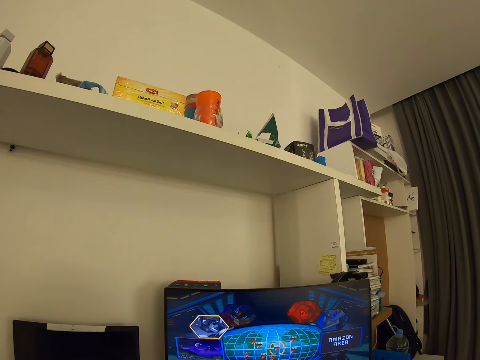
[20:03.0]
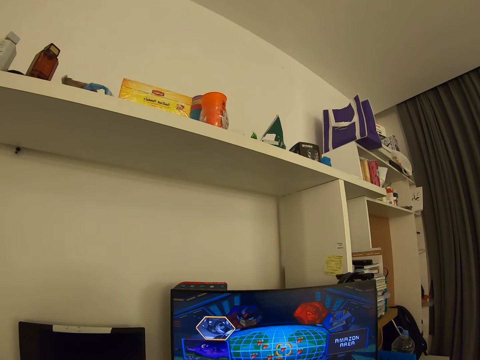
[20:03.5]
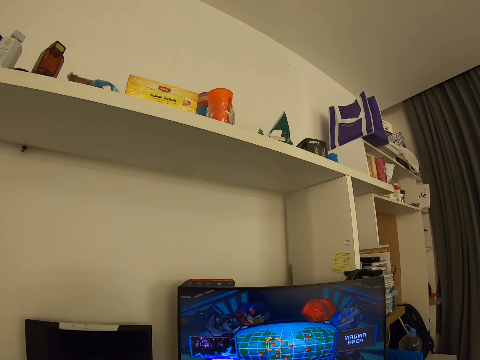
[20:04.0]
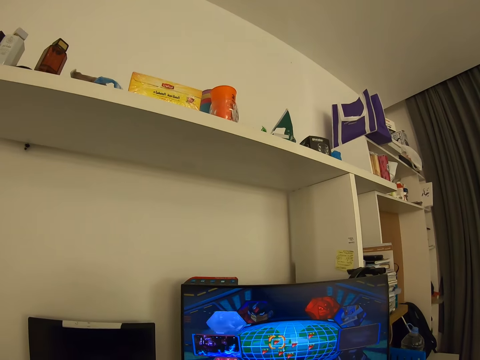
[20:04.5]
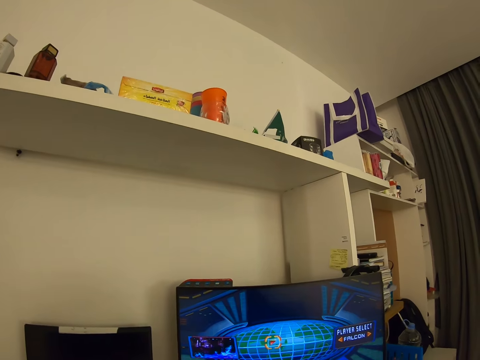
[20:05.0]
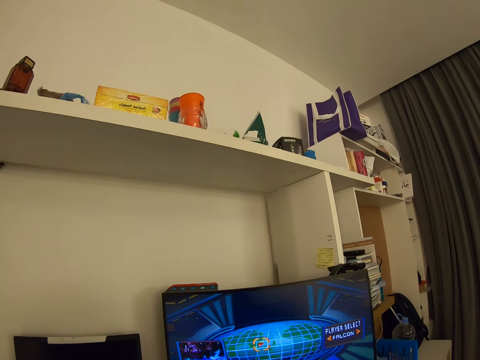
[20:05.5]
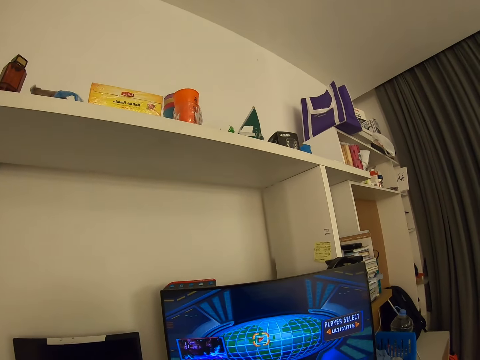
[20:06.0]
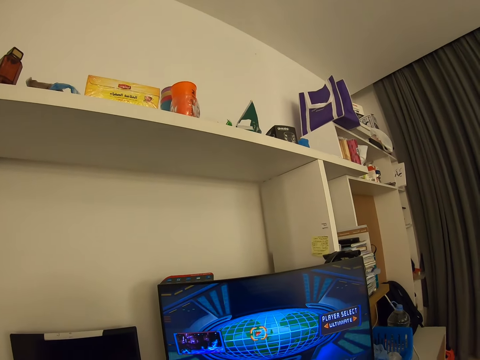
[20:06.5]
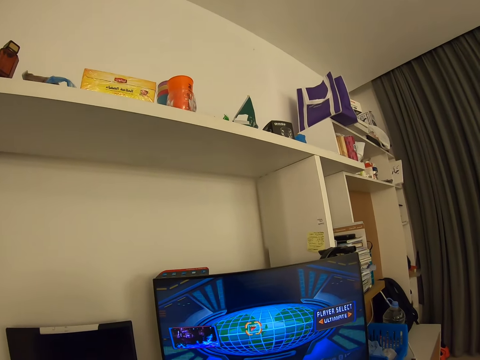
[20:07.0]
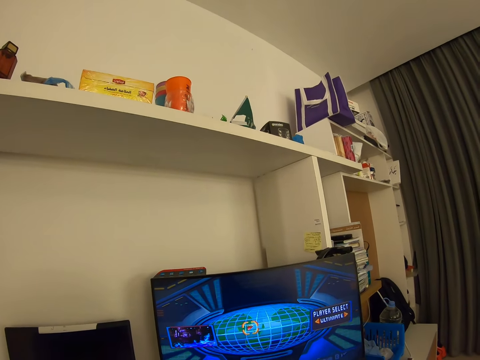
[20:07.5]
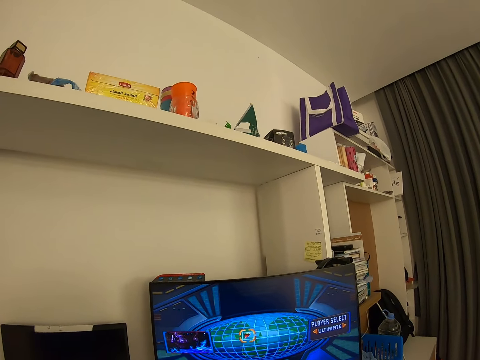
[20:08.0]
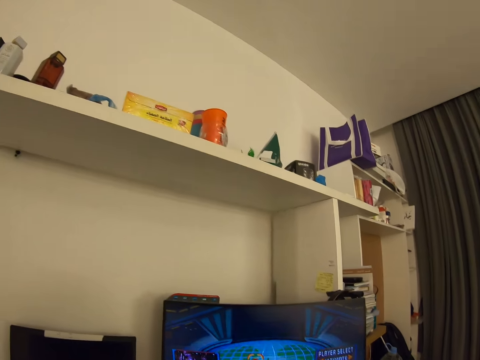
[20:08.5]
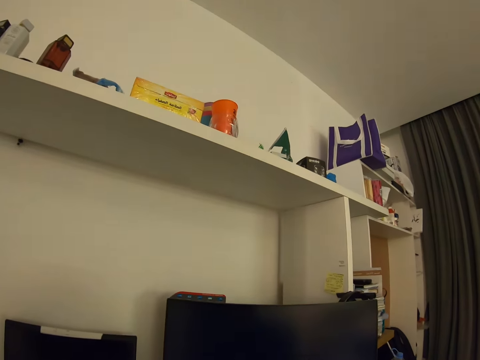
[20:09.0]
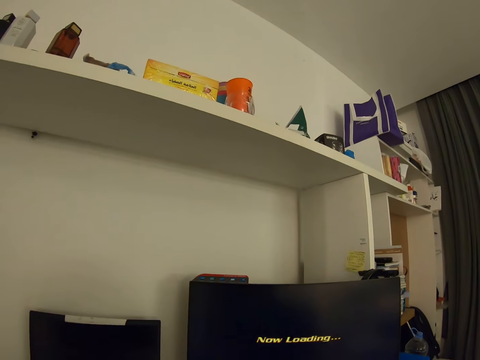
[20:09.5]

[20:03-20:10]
The camera wearer plays a game on the computer.

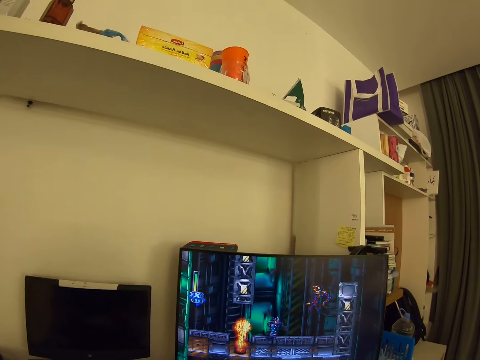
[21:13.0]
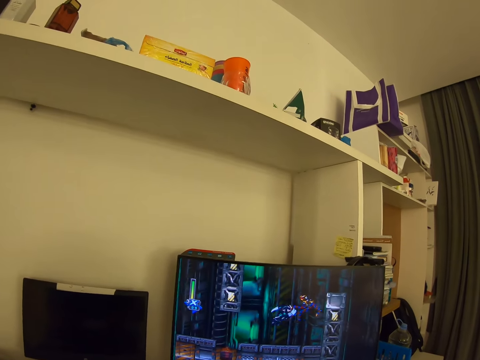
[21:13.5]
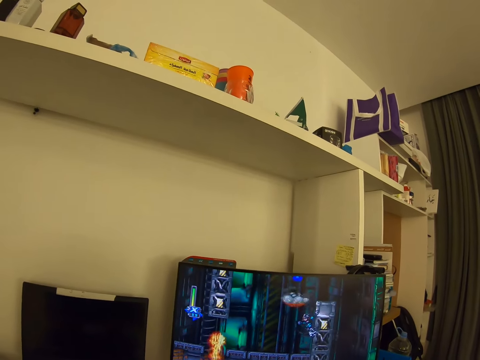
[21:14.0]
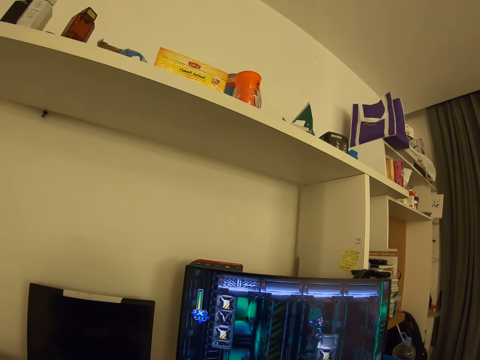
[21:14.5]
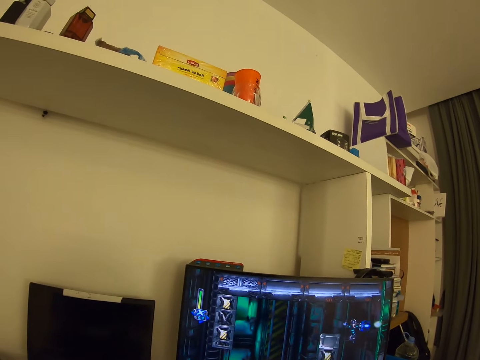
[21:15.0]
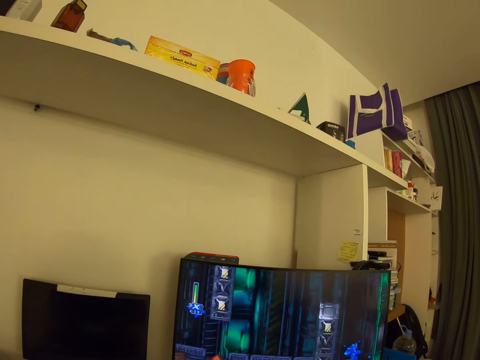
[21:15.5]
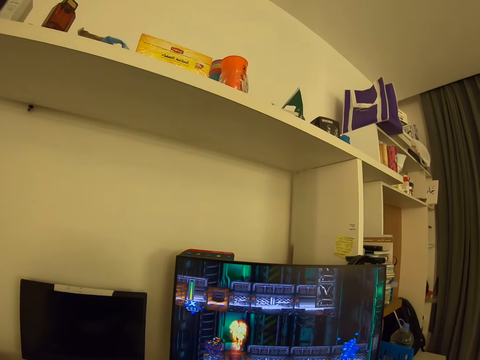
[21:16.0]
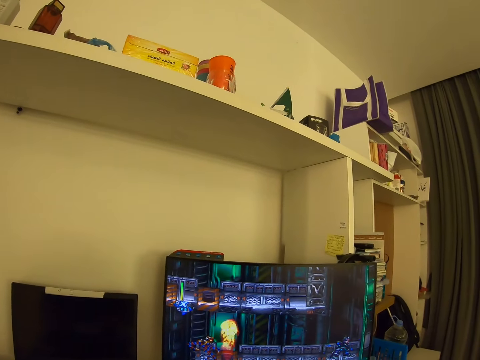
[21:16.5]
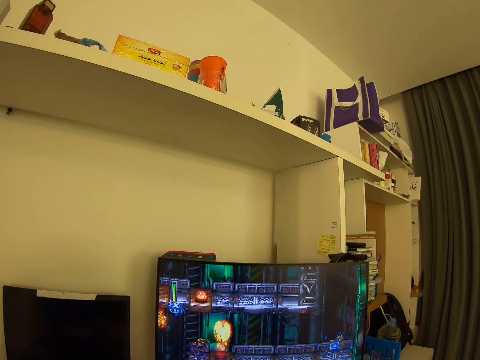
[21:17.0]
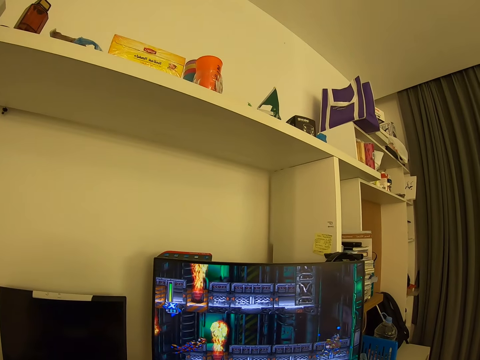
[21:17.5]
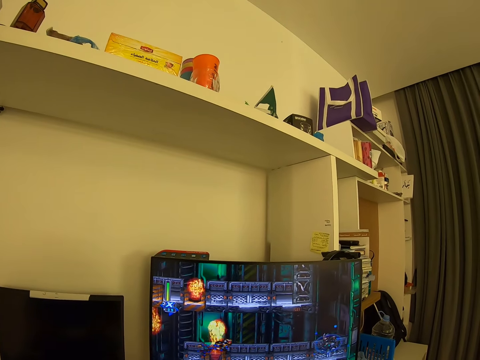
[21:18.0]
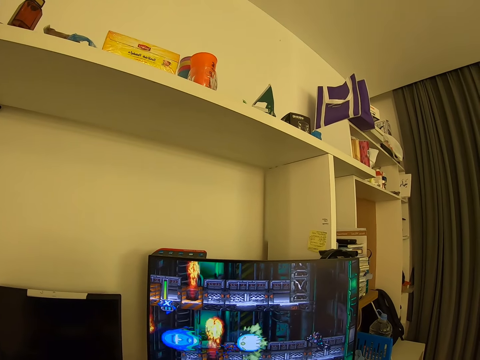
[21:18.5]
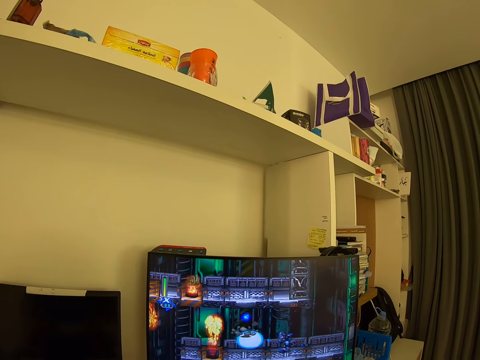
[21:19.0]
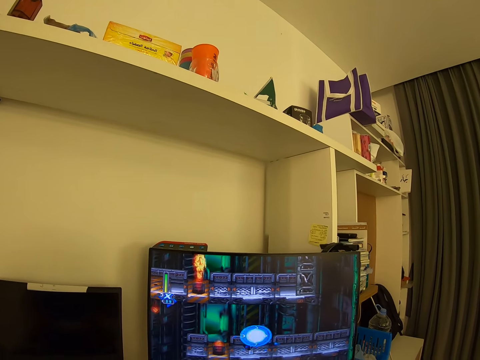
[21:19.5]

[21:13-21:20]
The camera wearer plays a game on the computer.

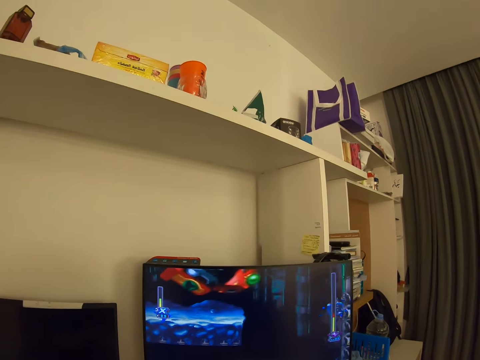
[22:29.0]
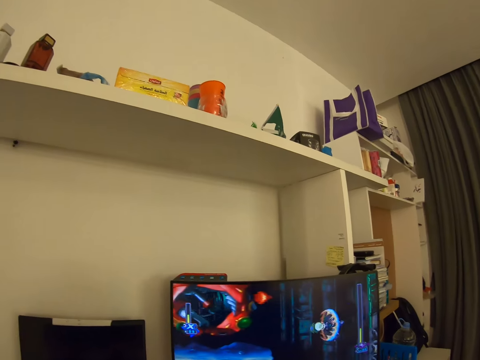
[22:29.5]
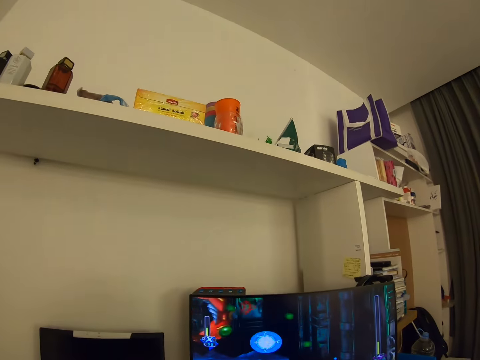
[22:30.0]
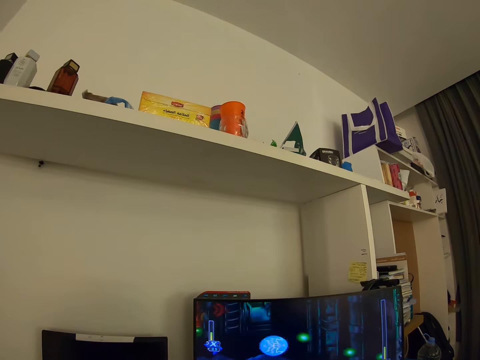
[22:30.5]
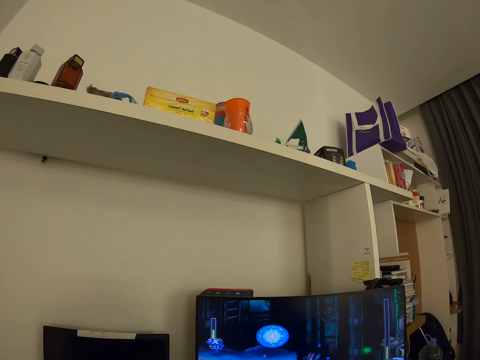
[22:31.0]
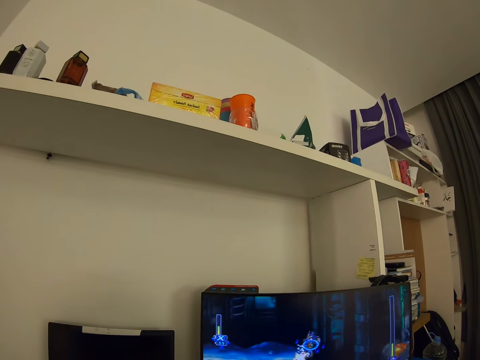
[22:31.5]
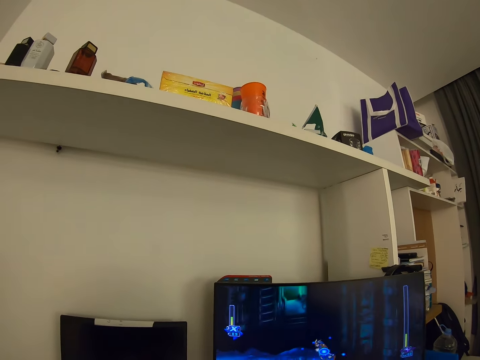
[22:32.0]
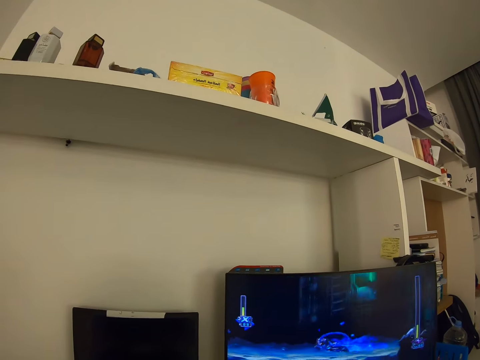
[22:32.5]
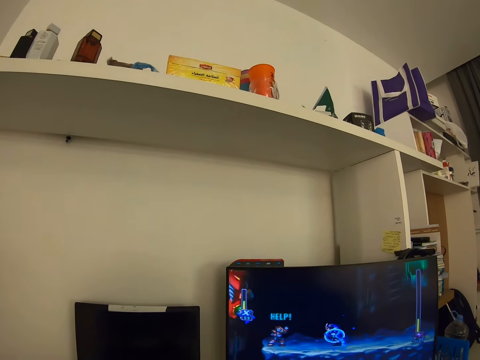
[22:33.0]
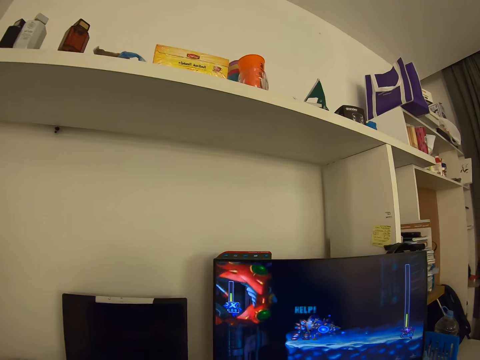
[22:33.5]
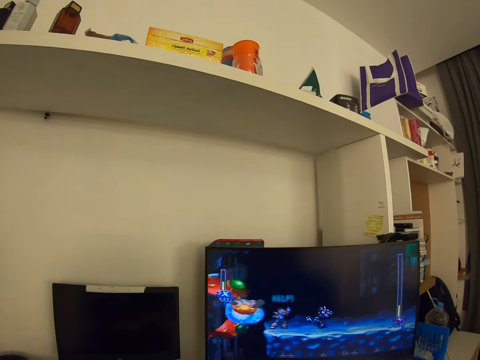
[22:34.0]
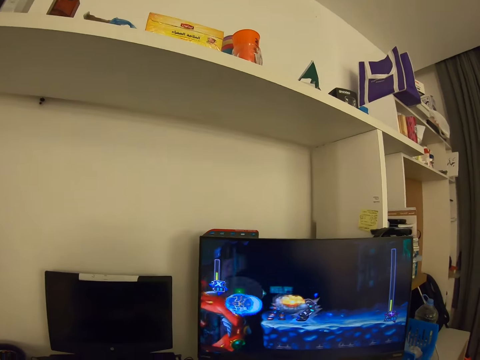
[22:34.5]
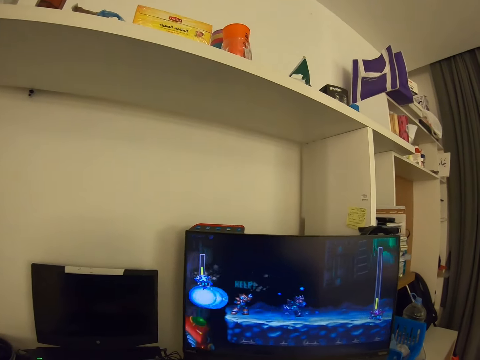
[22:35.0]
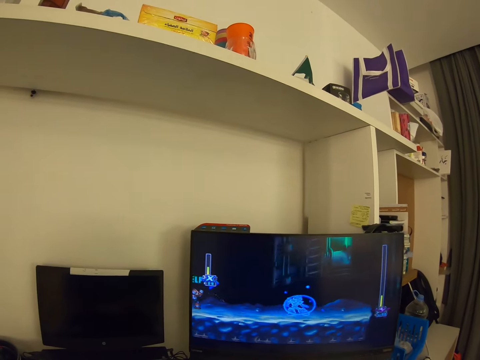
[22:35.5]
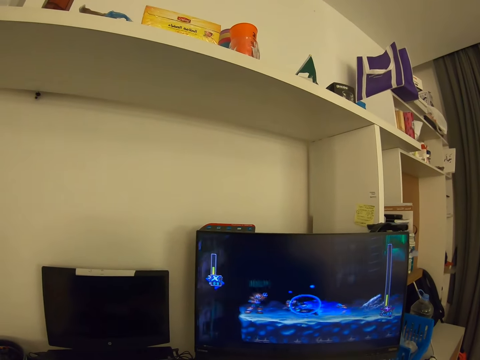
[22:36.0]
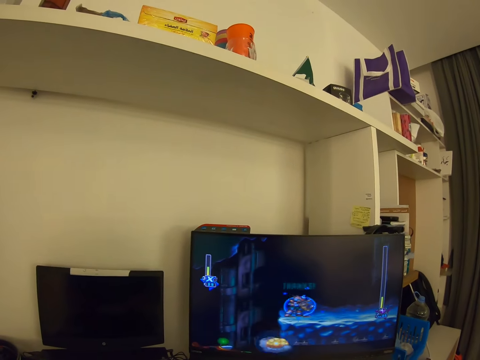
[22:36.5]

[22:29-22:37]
The camera wearer plays a game on the computer.

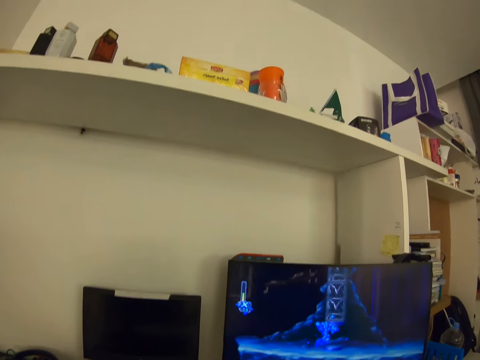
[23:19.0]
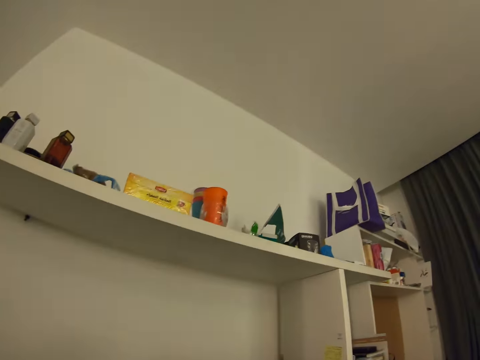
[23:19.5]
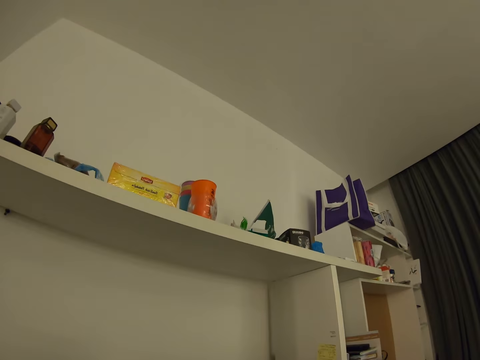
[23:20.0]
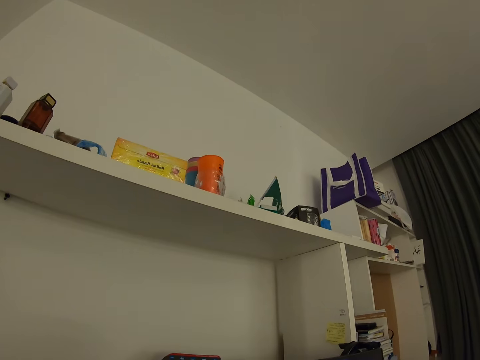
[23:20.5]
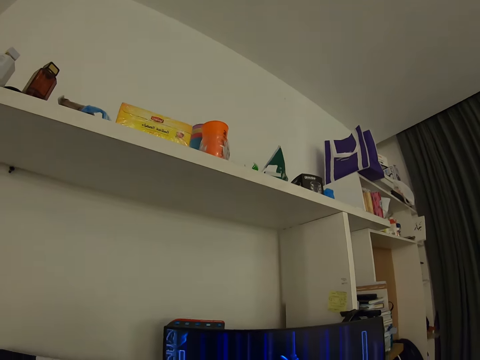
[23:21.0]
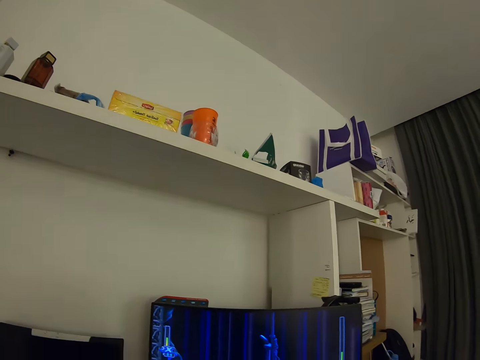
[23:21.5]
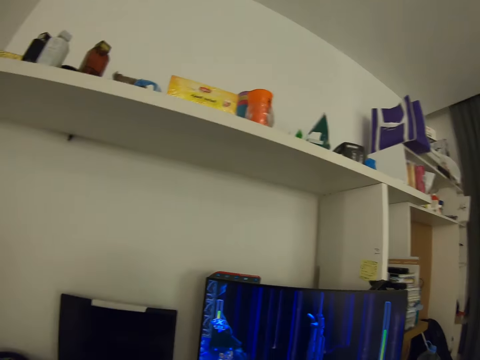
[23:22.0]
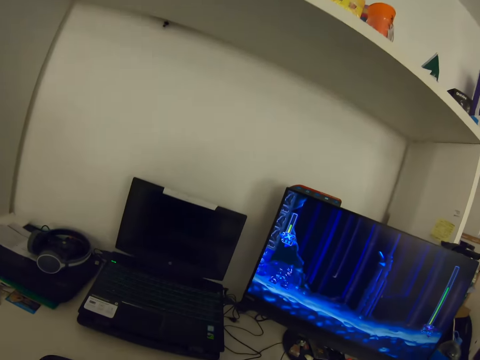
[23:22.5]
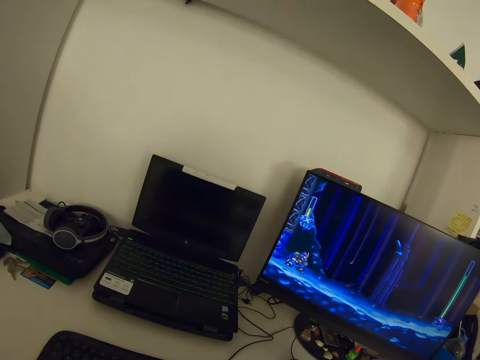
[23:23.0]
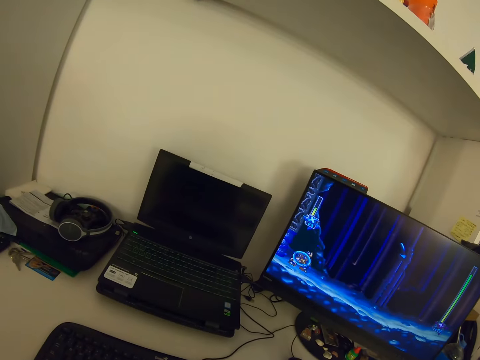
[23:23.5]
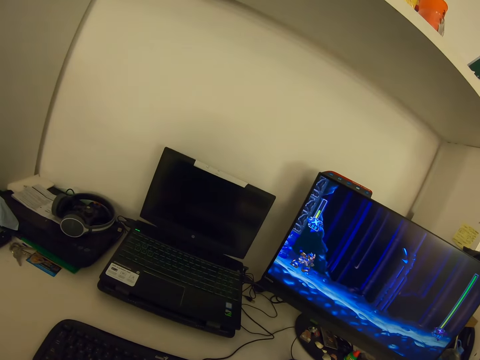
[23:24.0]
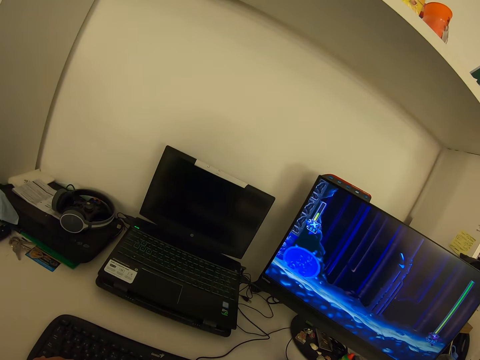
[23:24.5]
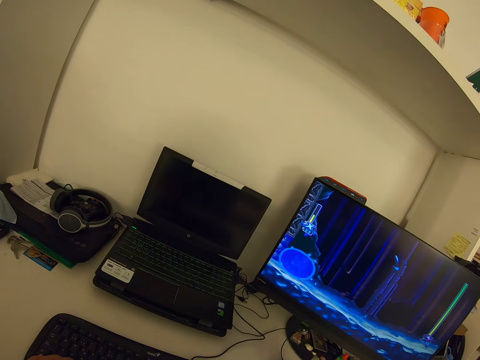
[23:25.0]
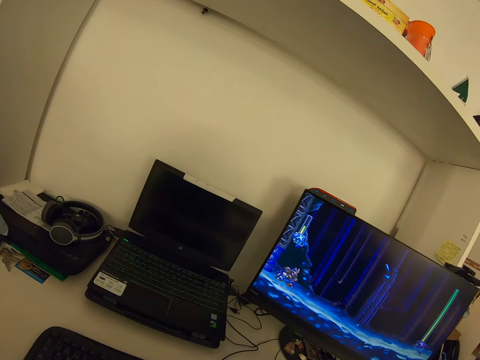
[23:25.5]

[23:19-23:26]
The camera wearer looks around. They play a game on the computer.
